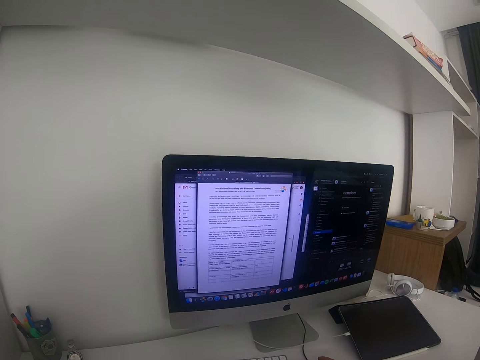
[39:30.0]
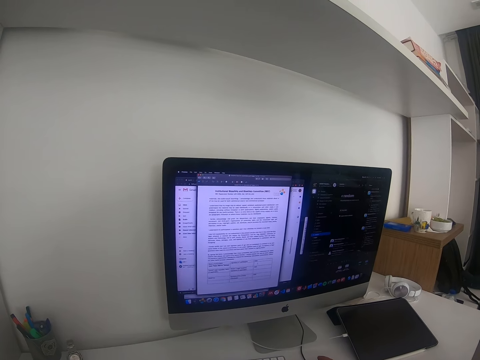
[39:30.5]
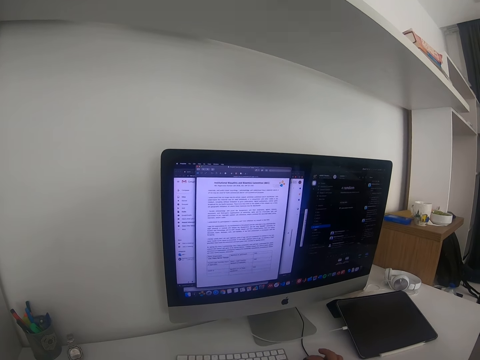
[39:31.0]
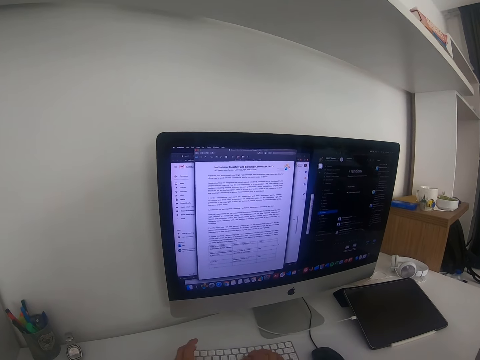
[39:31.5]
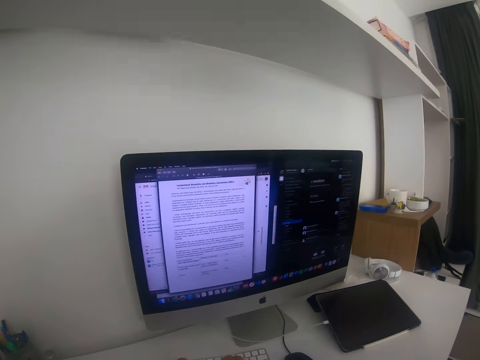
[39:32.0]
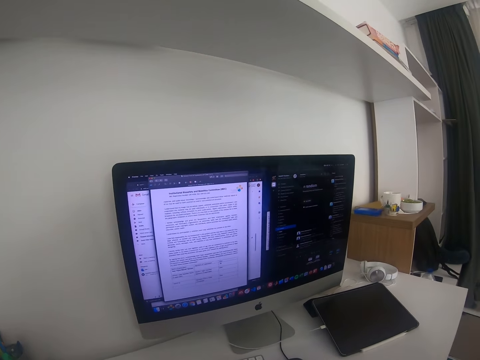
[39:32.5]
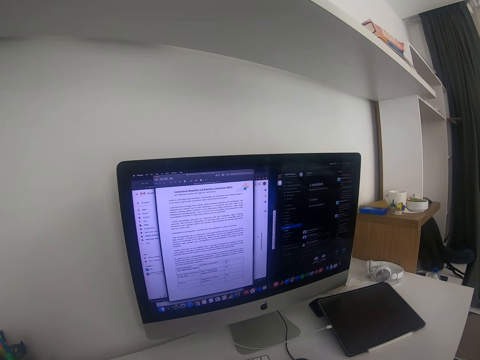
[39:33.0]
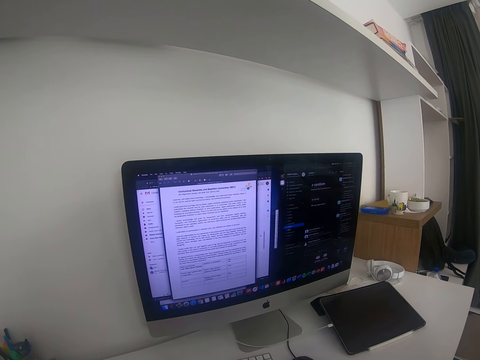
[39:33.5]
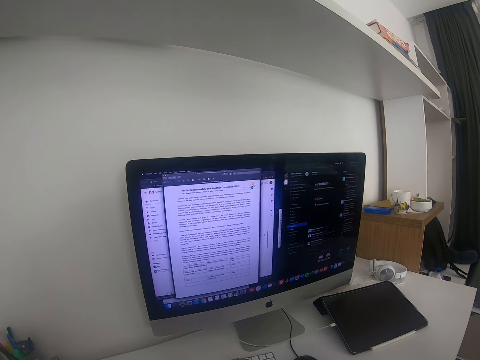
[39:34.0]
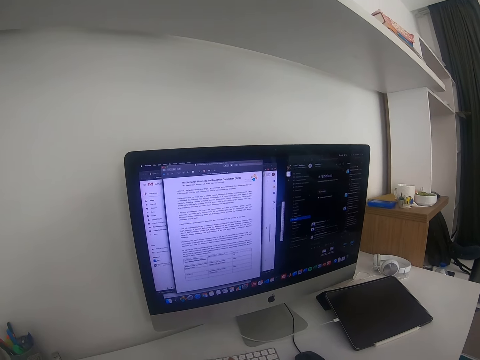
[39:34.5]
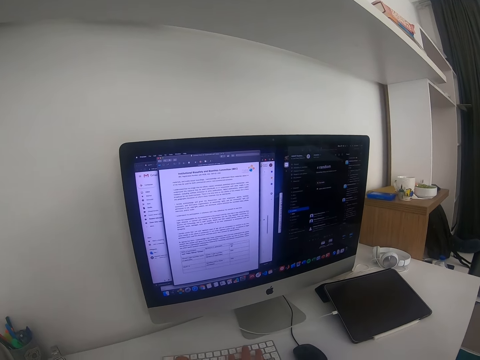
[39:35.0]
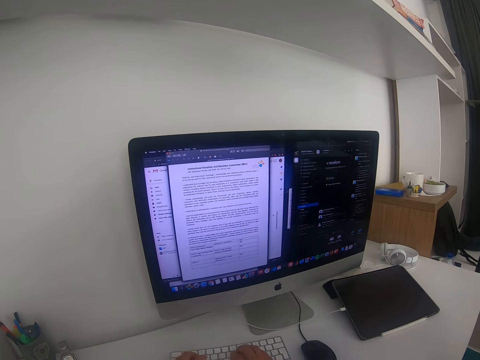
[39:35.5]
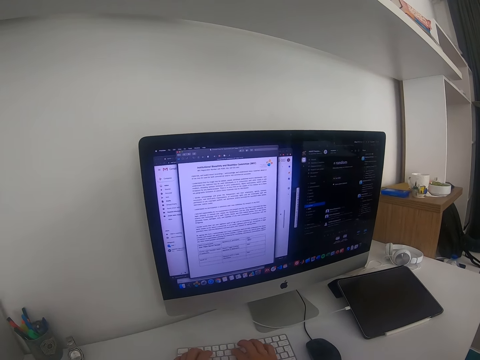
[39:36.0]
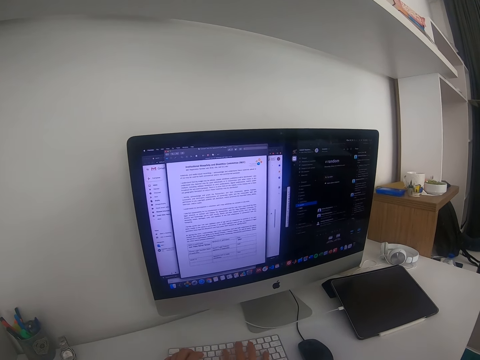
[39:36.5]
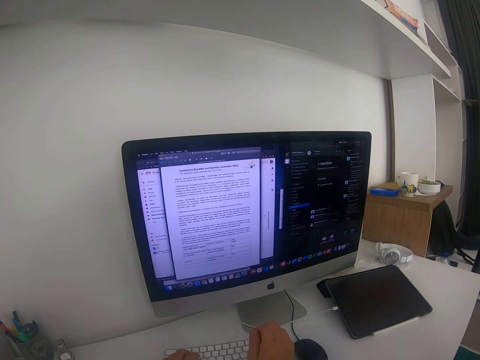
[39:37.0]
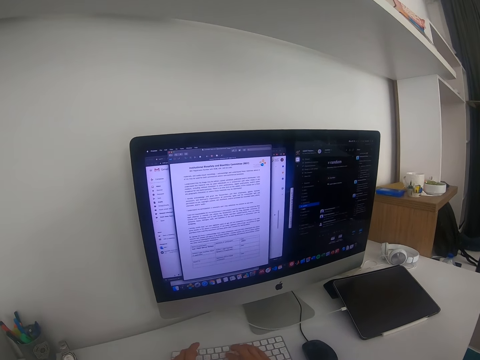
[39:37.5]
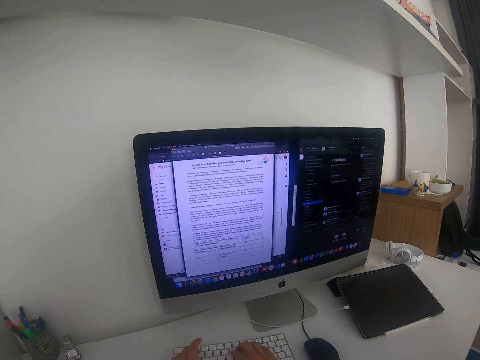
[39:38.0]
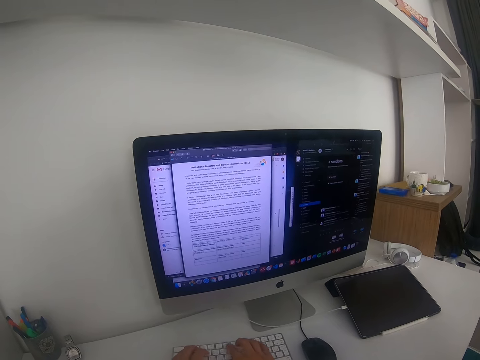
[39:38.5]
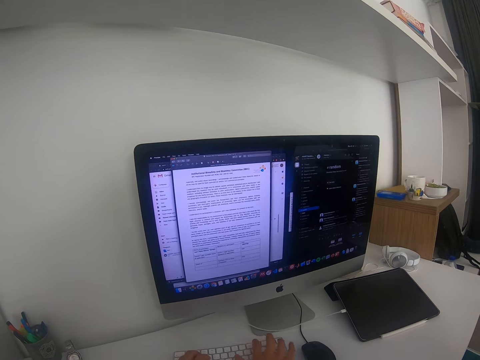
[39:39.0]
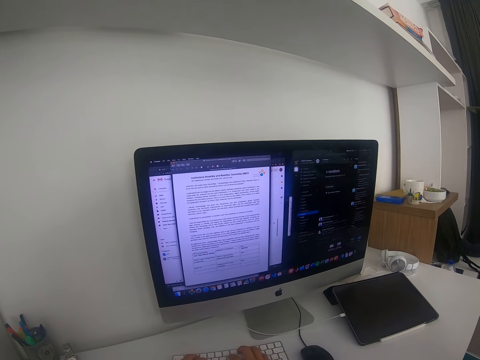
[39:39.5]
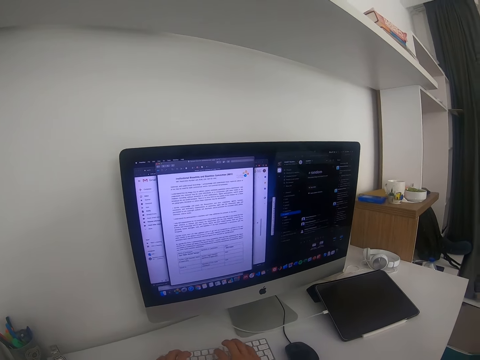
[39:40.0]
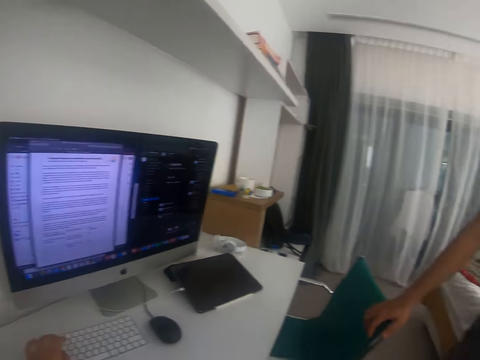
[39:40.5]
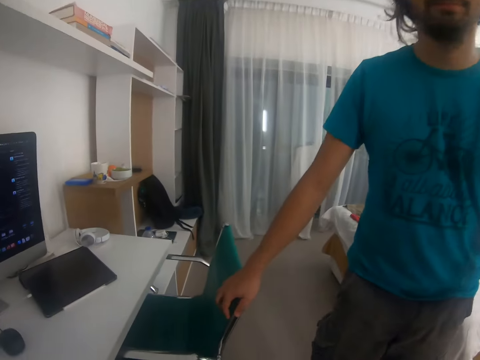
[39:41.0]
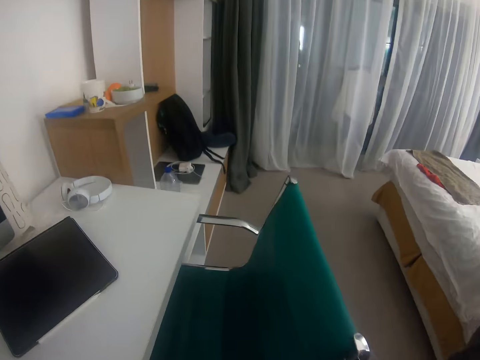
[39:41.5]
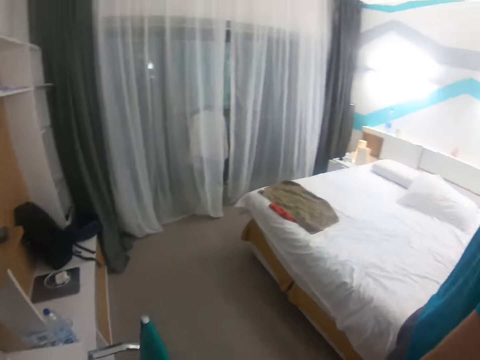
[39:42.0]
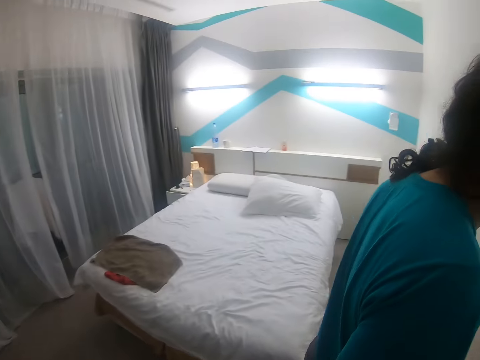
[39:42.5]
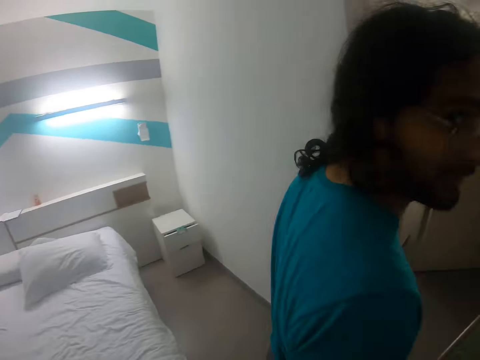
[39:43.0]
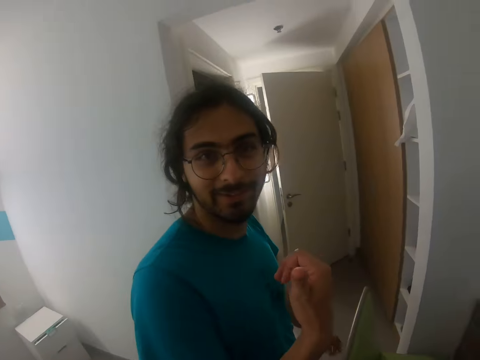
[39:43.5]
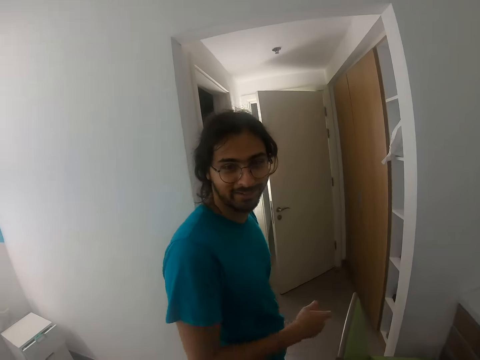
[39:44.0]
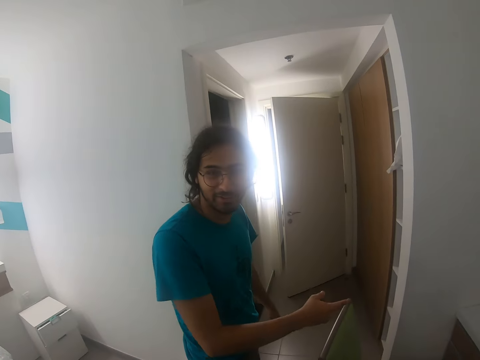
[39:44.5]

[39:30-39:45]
The camera wearer types on the keyboard. They interact. A man walks away. The camera wearer walks around the house.

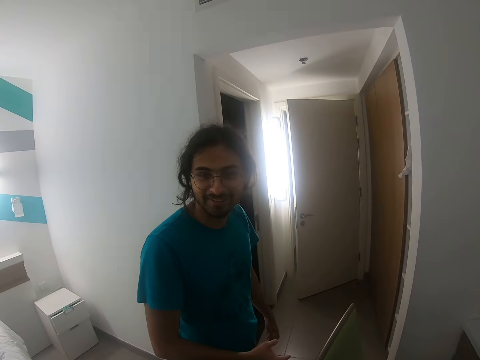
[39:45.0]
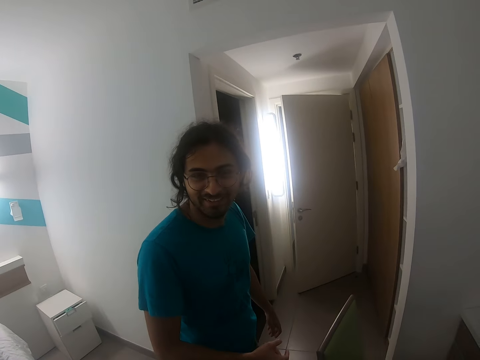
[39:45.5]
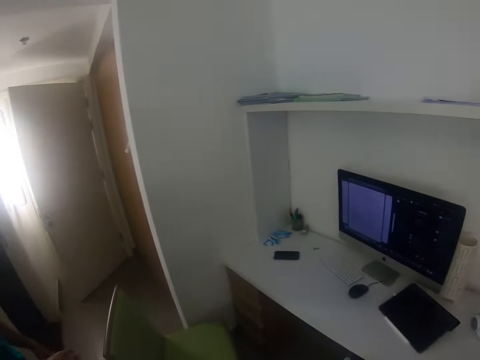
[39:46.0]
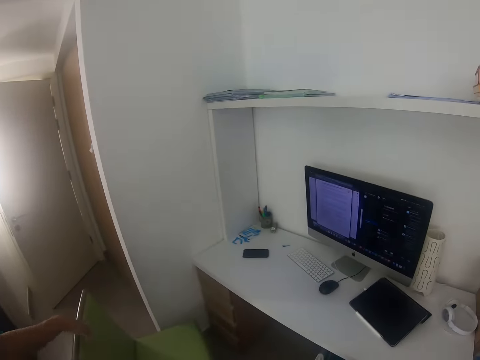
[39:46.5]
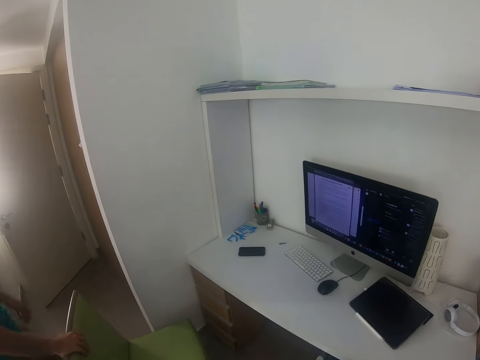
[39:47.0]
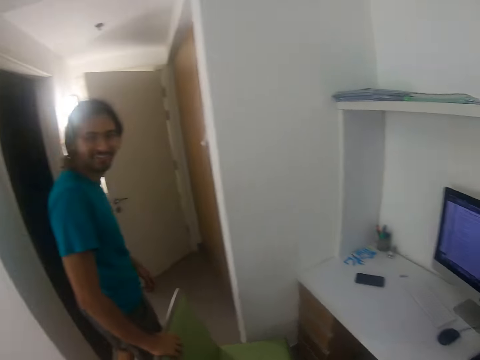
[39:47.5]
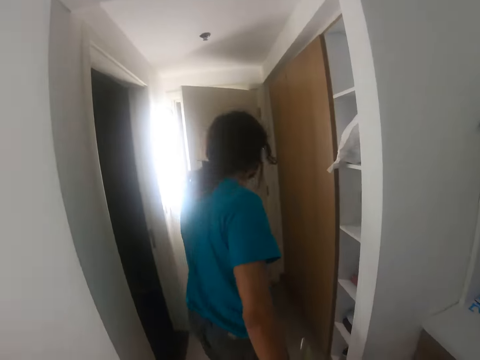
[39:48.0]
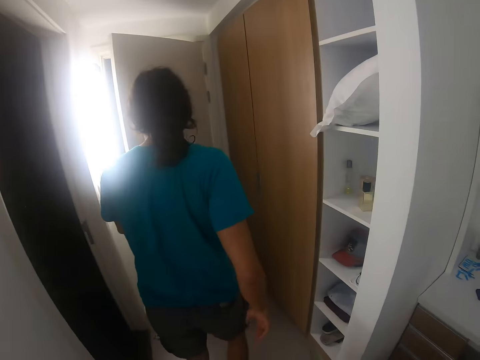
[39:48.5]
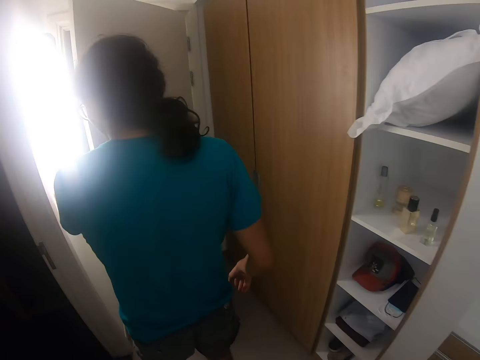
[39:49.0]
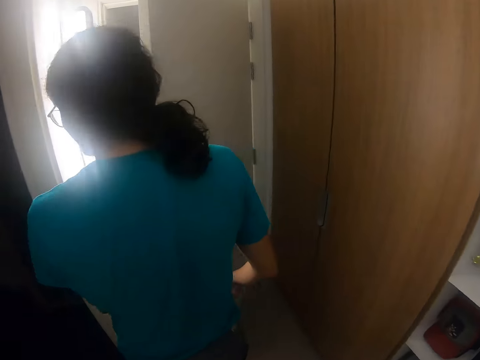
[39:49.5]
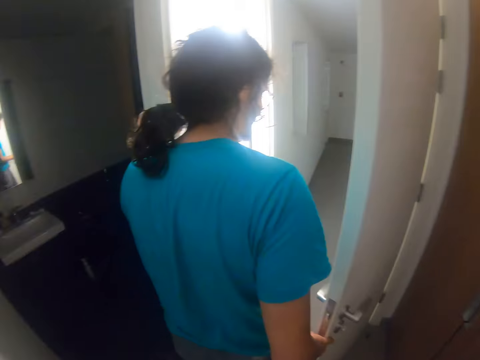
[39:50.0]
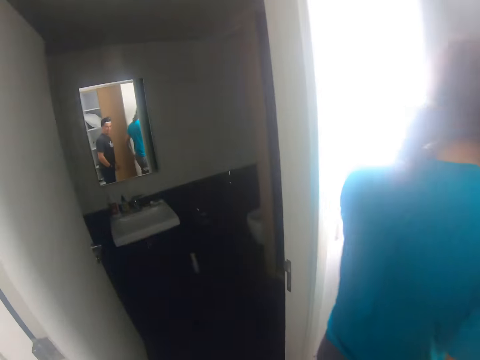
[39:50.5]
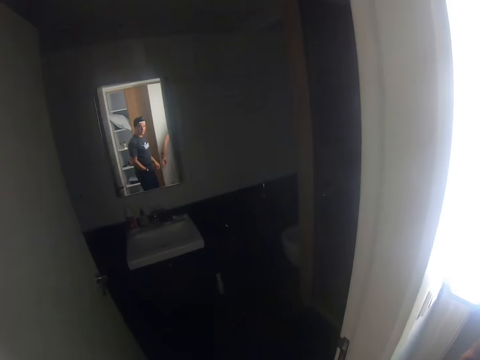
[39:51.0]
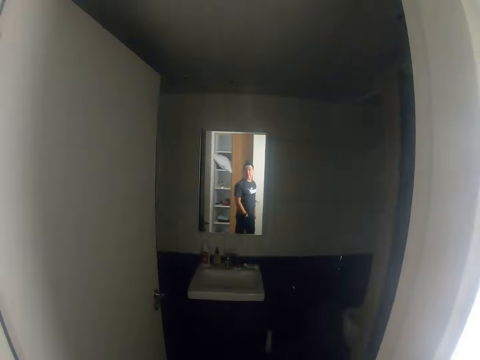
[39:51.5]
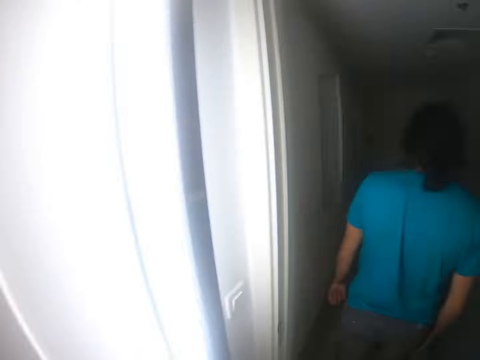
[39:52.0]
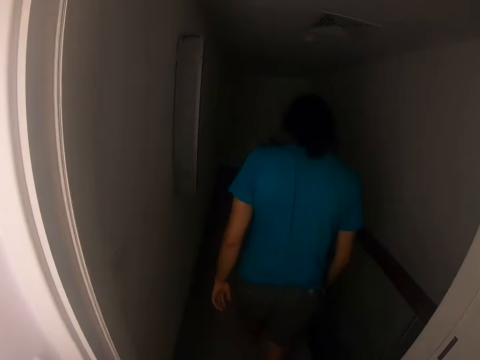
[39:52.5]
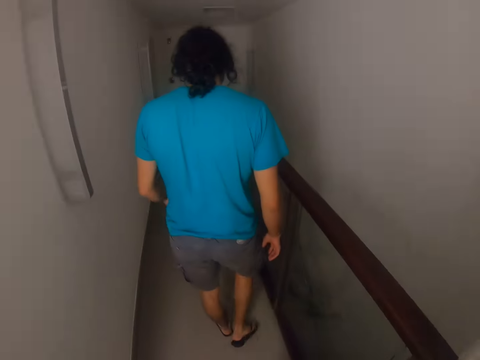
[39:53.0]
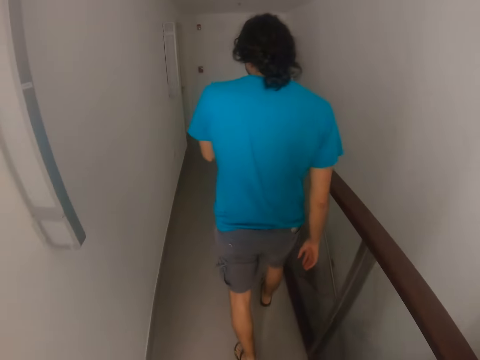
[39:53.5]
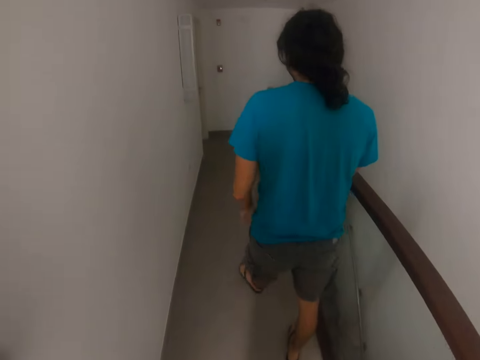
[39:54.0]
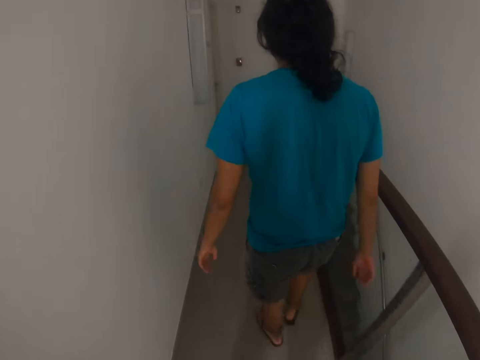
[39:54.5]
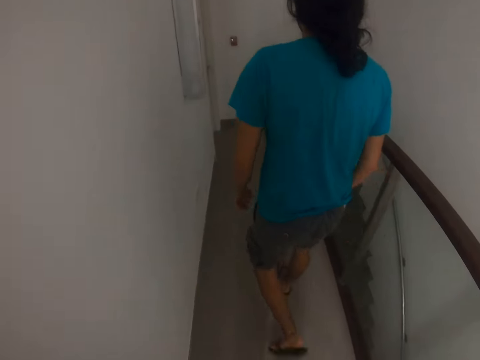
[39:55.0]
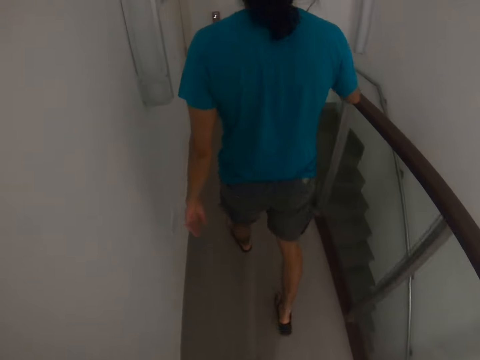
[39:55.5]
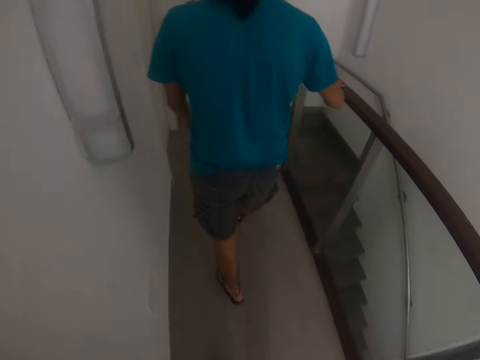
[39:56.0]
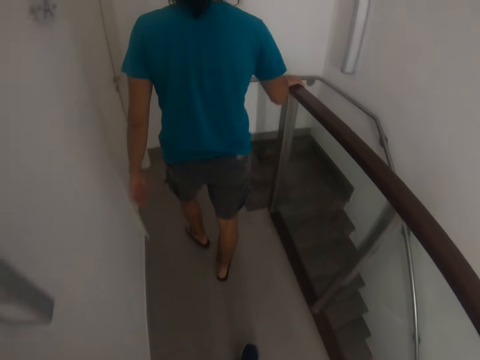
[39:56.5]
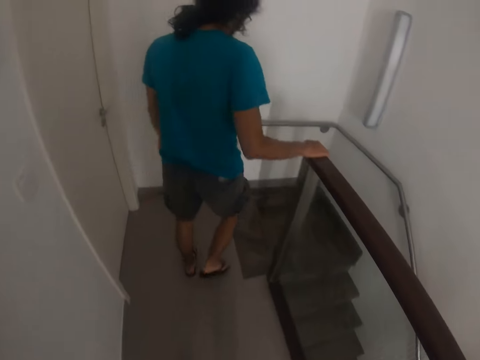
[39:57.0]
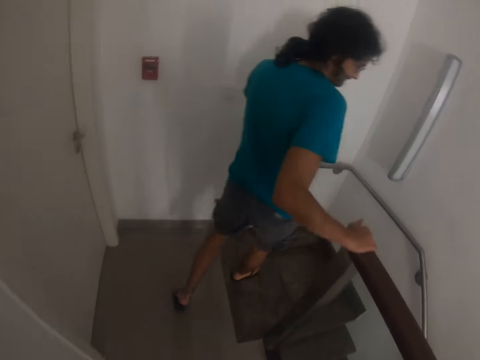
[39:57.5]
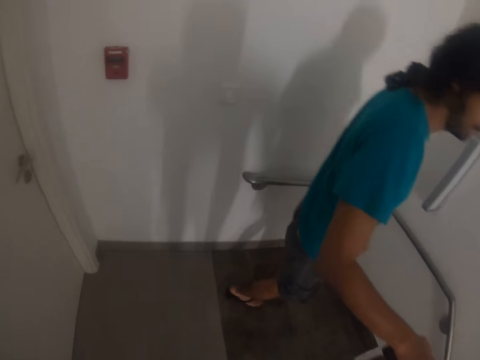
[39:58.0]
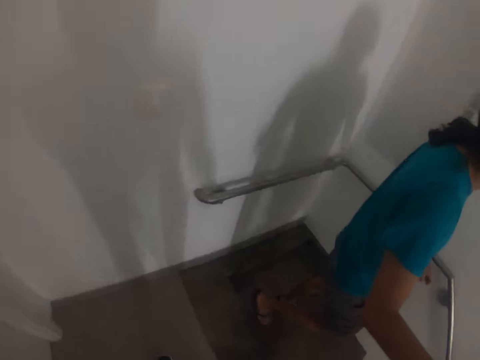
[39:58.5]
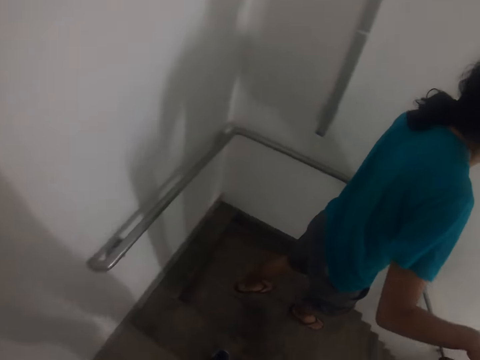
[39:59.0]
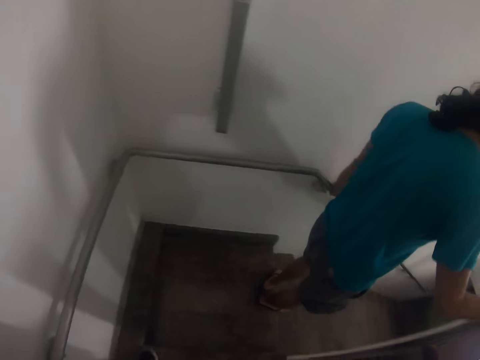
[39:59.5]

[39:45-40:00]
The camera wearer looks at a computer. A man walks in a room. The camera wearer interacts.
